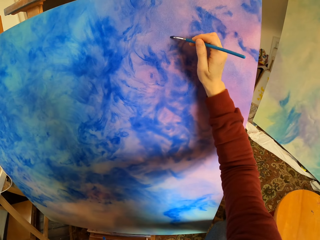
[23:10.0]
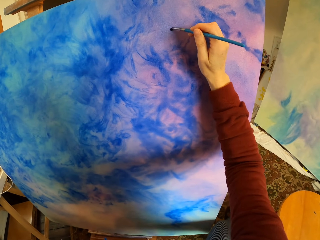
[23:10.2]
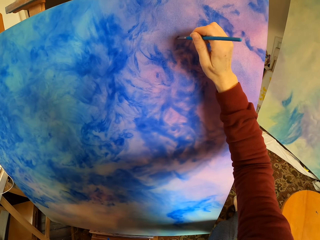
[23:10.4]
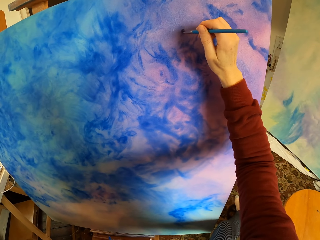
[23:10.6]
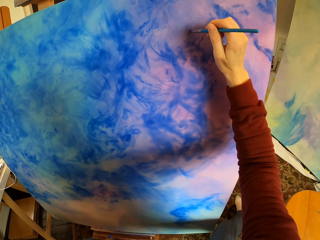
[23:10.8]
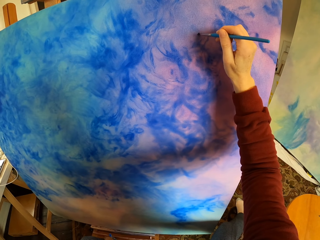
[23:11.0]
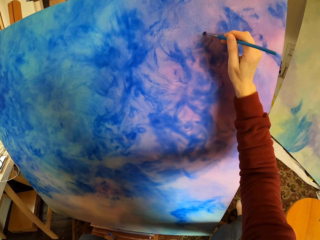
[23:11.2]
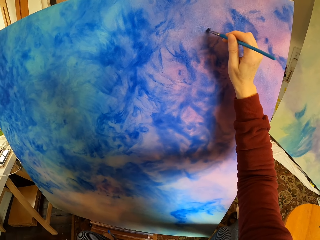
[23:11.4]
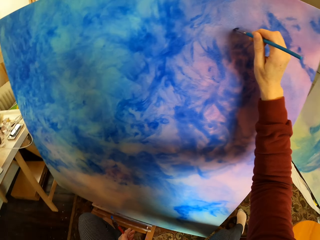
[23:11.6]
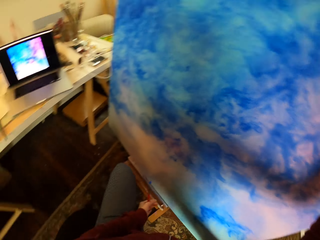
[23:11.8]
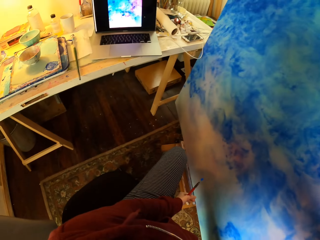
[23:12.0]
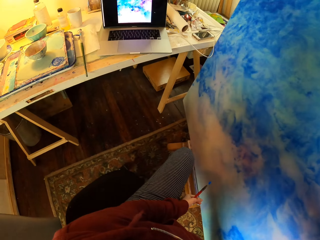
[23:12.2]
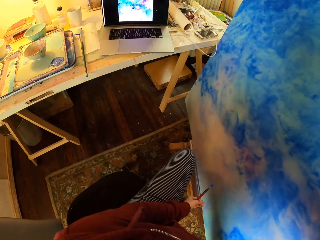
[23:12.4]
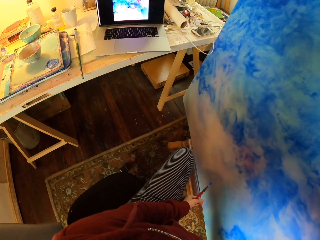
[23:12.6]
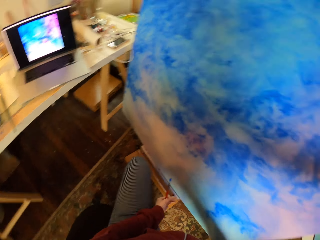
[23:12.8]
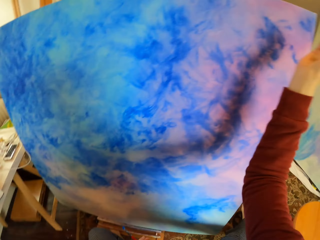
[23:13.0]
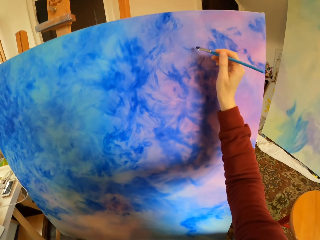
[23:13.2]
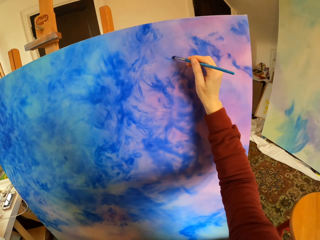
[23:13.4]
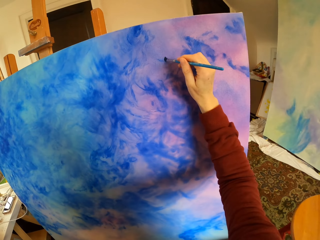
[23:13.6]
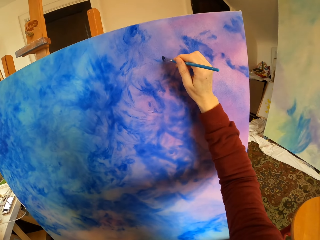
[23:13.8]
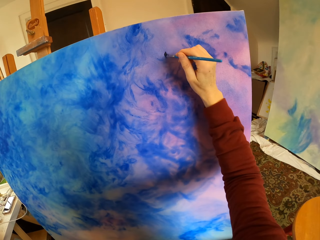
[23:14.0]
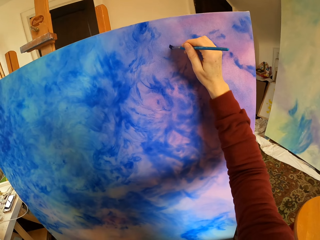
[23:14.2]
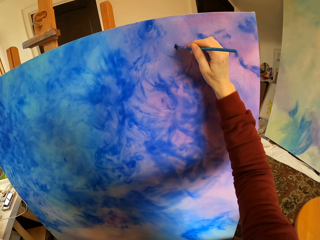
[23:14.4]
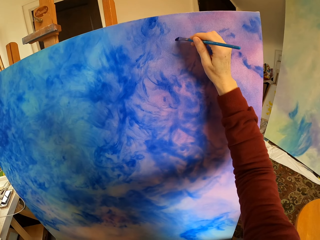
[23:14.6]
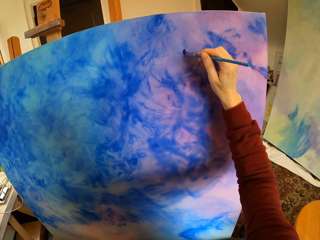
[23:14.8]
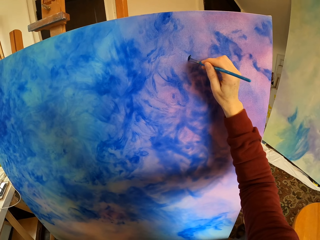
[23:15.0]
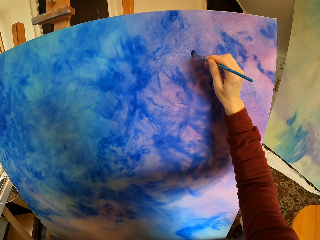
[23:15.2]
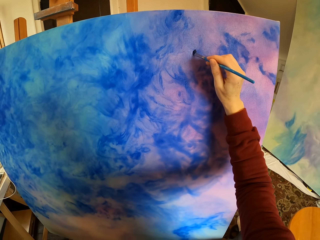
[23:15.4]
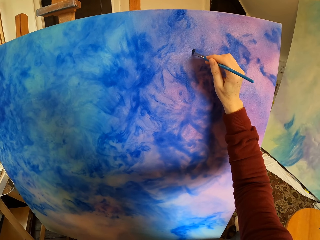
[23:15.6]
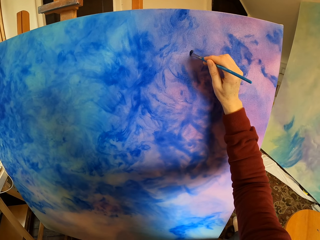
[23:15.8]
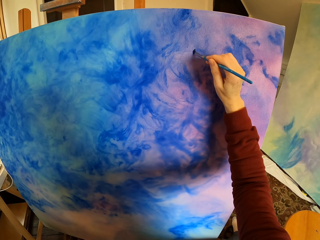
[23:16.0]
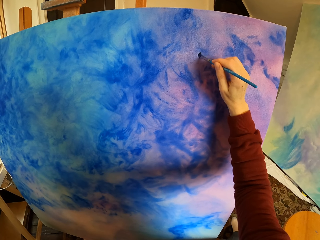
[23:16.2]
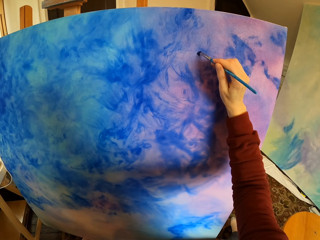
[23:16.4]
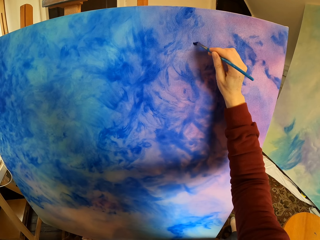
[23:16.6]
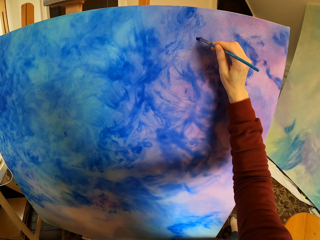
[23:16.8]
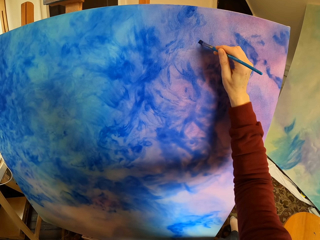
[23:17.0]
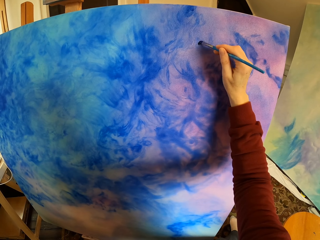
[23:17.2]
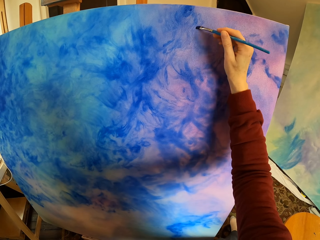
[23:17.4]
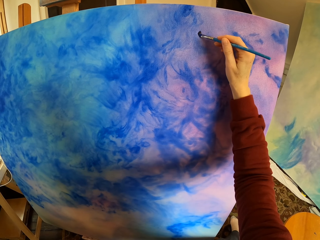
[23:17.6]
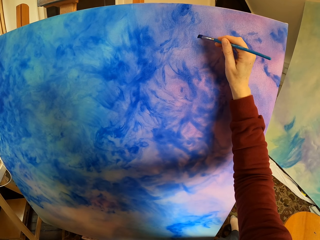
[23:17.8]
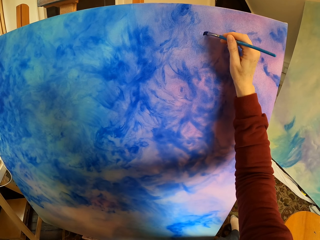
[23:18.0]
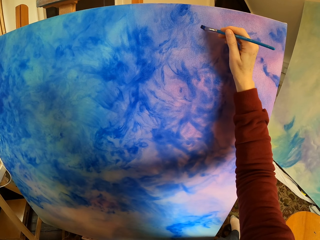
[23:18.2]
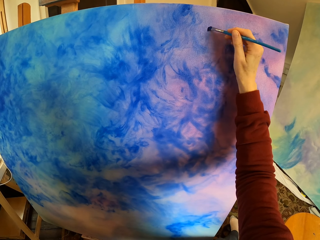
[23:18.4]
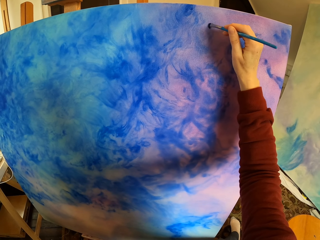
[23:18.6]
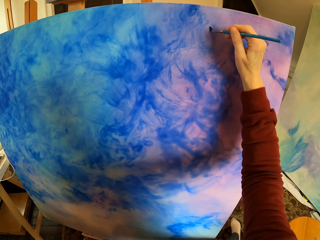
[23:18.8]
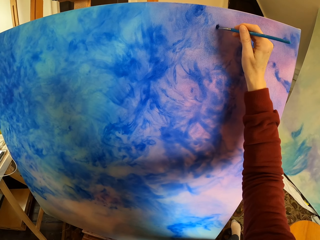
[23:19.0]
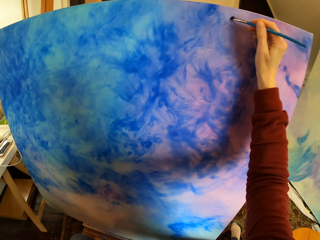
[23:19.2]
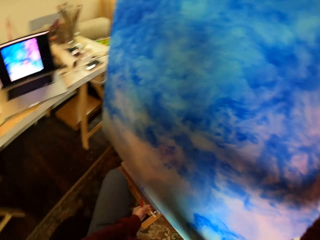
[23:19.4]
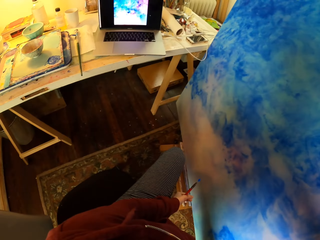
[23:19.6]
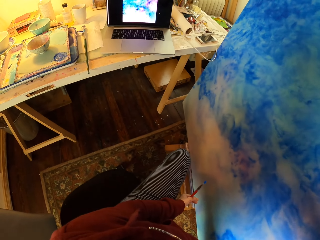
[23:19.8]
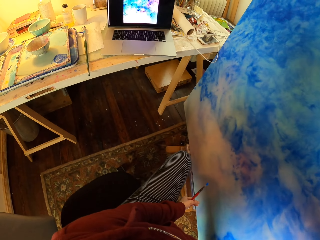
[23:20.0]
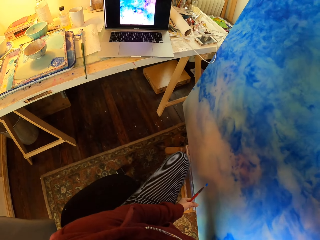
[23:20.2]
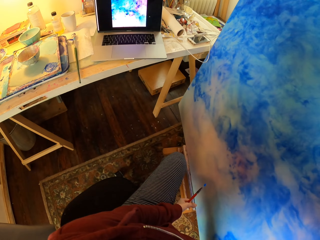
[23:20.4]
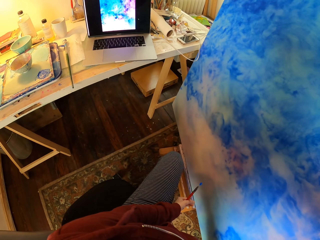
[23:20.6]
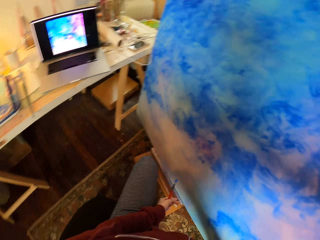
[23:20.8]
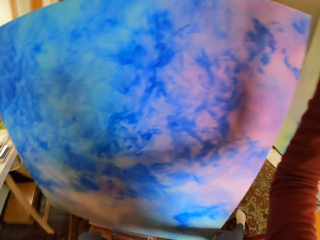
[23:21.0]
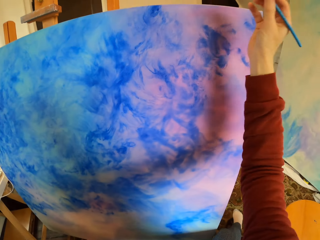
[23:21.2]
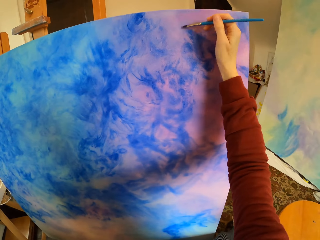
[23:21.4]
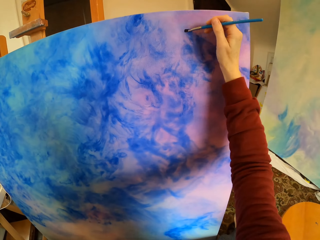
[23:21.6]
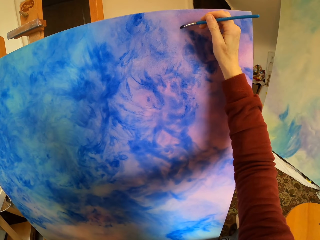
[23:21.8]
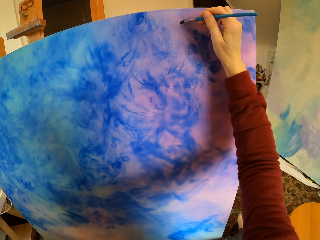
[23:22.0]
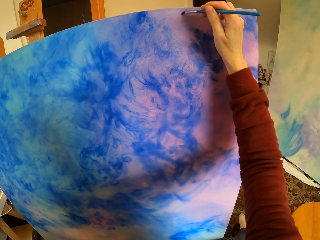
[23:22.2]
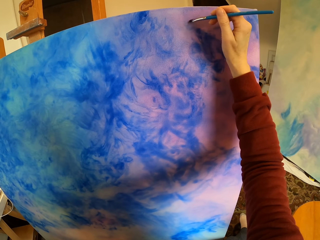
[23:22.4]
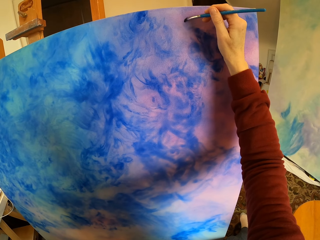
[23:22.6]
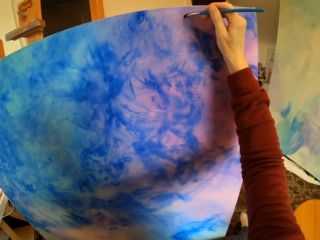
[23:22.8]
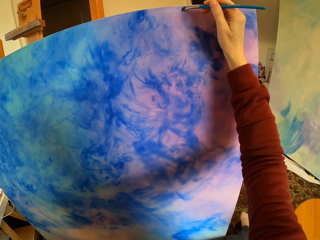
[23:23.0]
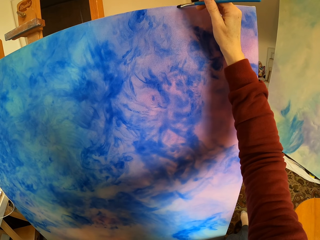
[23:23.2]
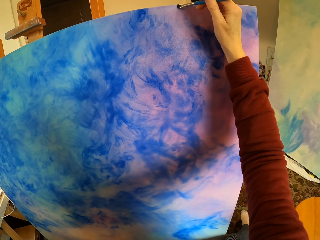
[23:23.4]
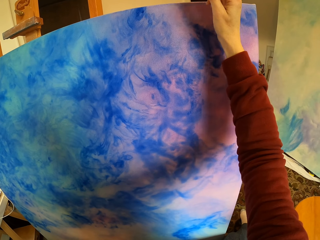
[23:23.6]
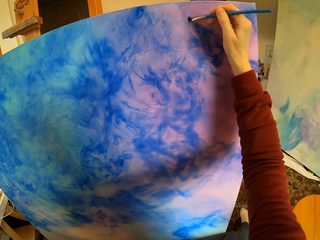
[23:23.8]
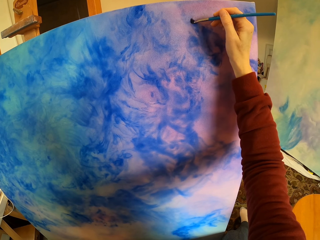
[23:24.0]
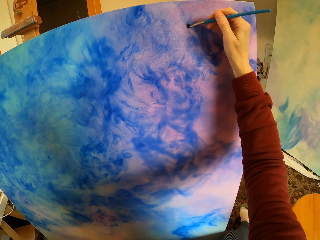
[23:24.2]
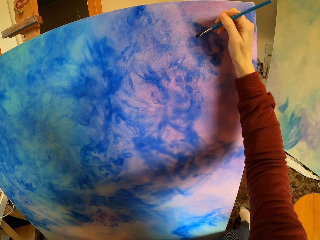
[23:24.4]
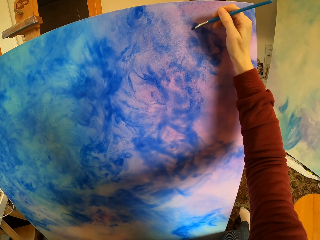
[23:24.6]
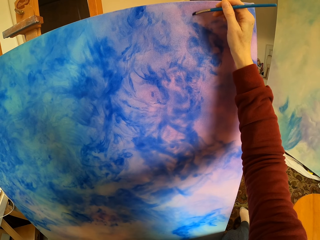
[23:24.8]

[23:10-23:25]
The camera wearer paints art. They look at the laptop. They paint art. They look at the laptop. They paint art.

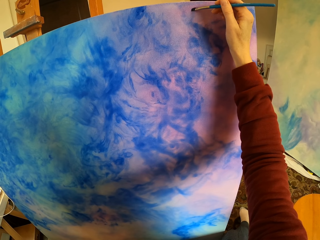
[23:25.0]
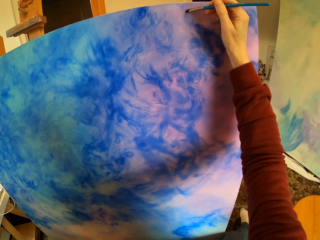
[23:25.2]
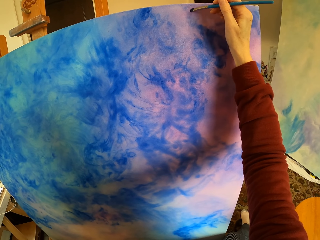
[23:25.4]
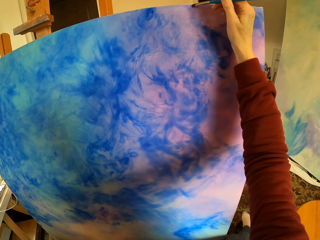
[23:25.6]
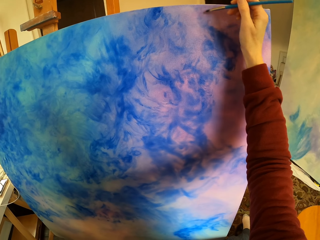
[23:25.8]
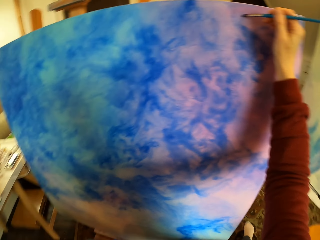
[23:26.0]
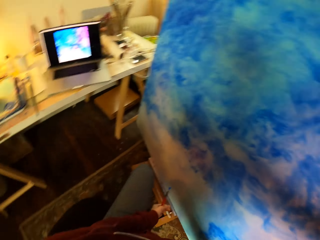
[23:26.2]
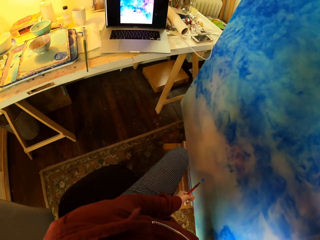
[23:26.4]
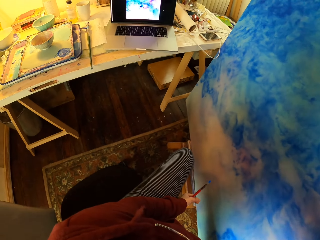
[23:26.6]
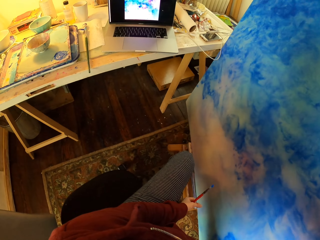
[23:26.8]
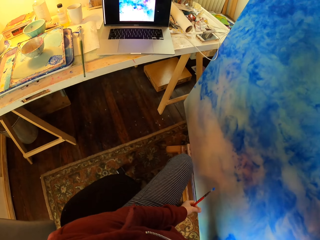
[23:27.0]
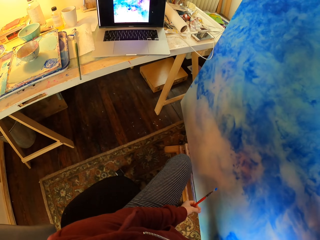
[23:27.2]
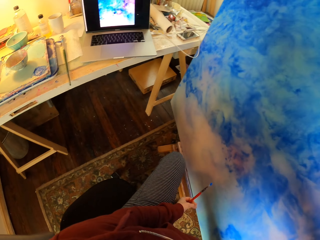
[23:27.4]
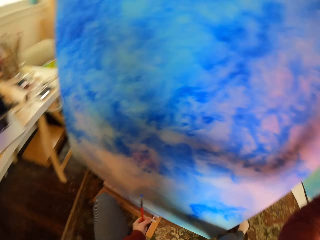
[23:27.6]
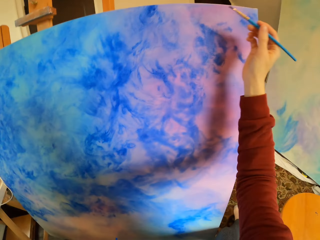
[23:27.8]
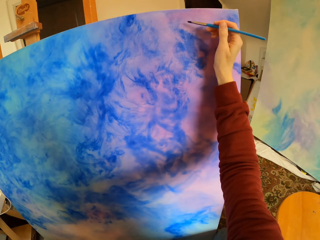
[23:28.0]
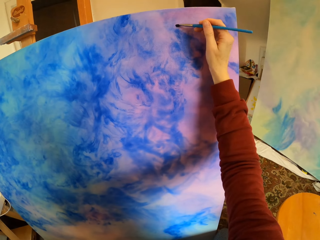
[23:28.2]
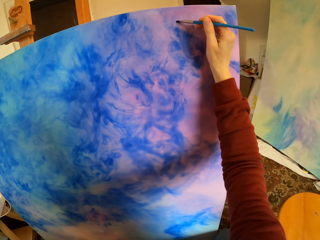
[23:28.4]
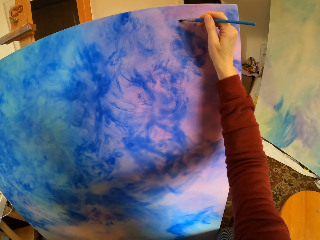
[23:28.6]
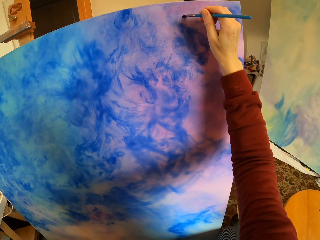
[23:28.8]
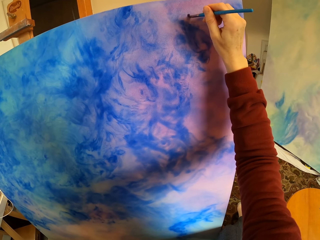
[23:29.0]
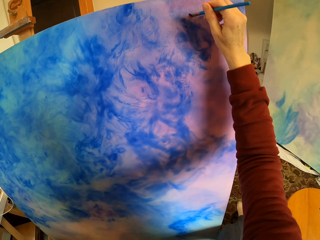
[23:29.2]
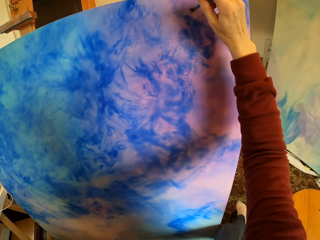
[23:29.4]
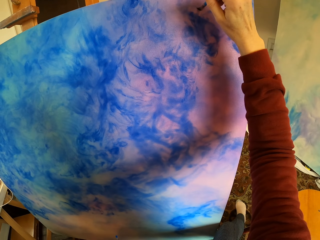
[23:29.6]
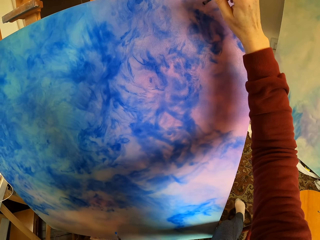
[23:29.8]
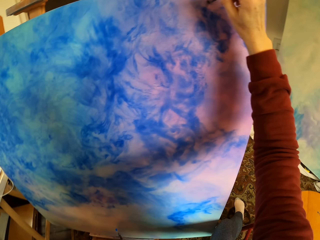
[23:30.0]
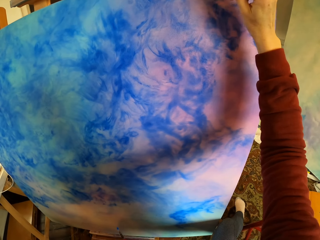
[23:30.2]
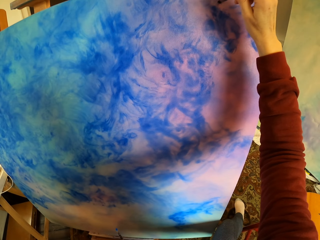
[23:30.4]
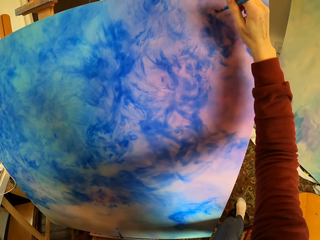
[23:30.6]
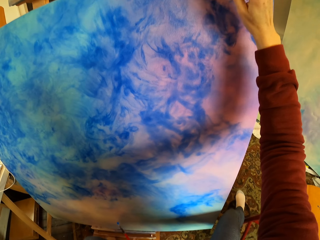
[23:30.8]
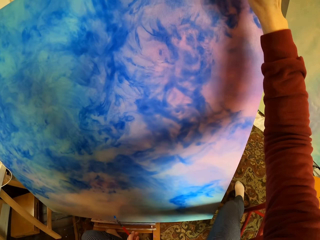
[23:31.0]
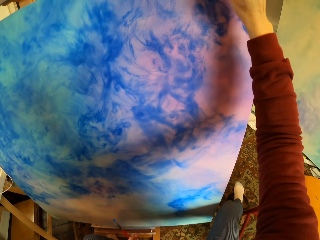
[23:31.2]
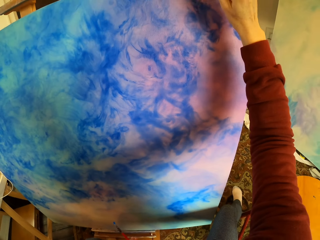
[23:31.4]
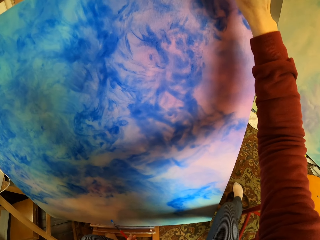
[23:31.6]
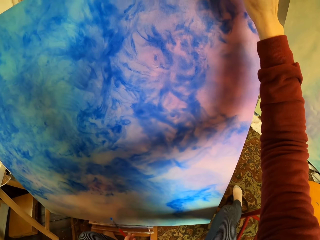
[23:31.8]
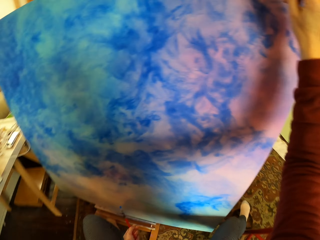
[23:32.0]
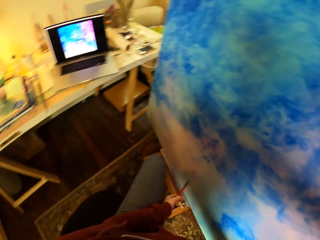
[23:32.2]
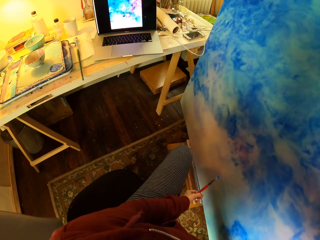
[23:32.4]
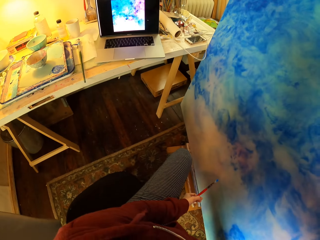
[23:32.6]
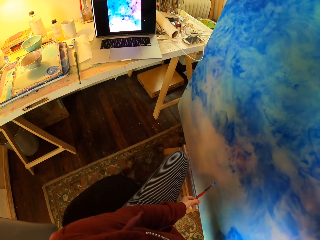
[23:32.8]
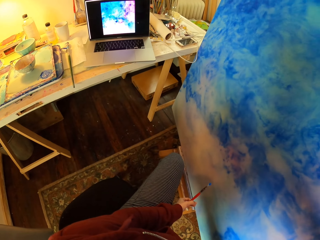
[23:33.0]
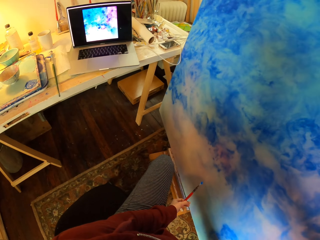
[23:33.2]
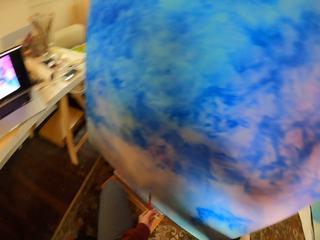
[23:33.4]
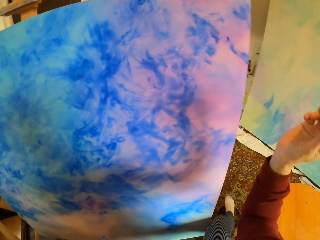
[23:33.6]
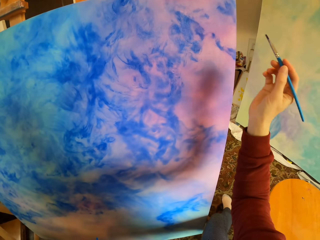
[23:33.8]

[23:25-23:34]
The camera wearer looks at the laptop. They paint art. They look at the laptop.
